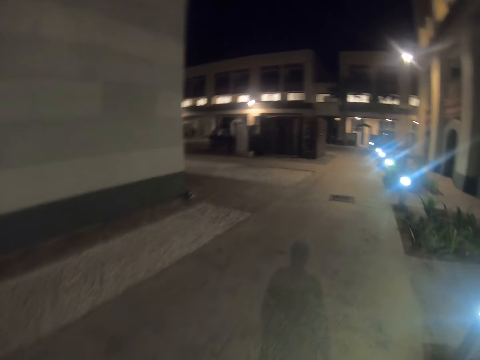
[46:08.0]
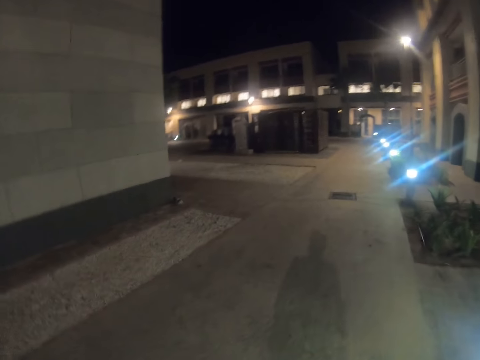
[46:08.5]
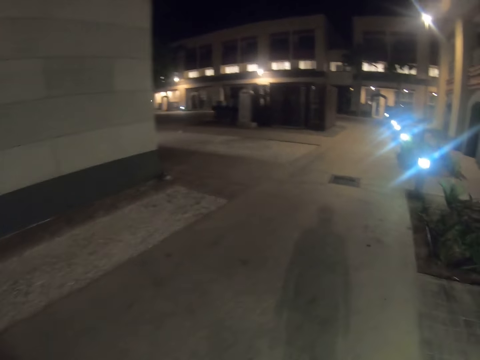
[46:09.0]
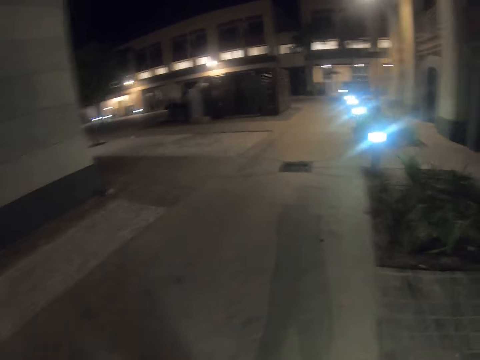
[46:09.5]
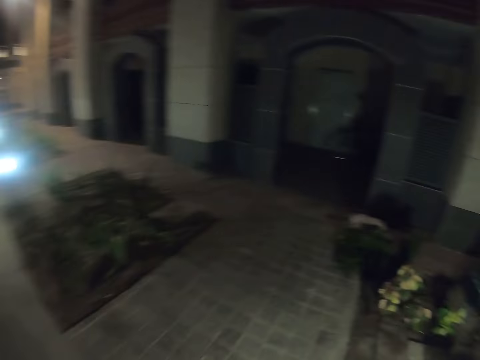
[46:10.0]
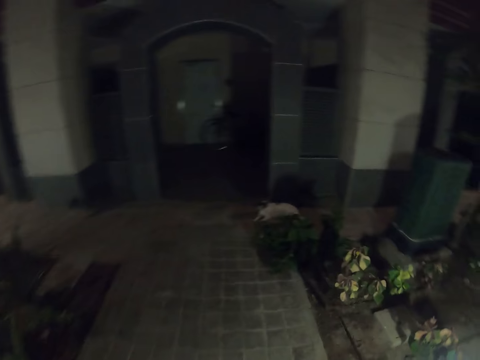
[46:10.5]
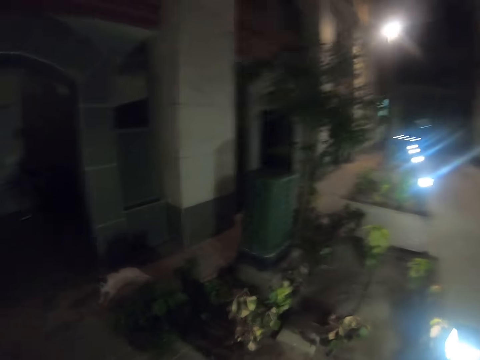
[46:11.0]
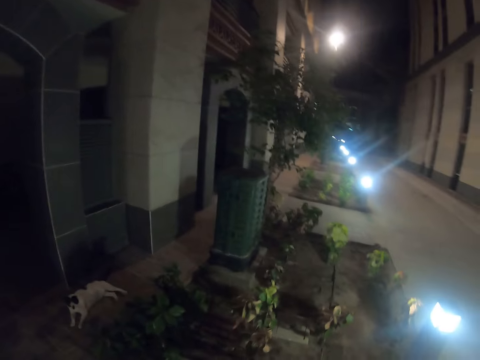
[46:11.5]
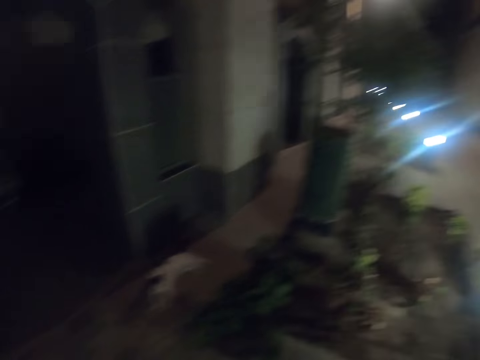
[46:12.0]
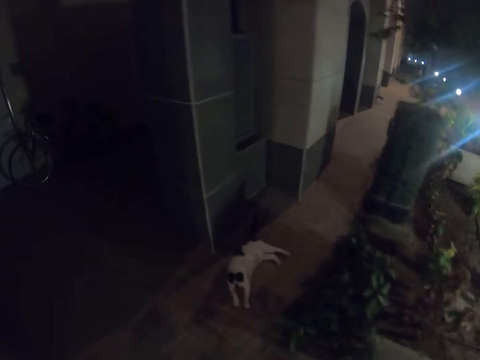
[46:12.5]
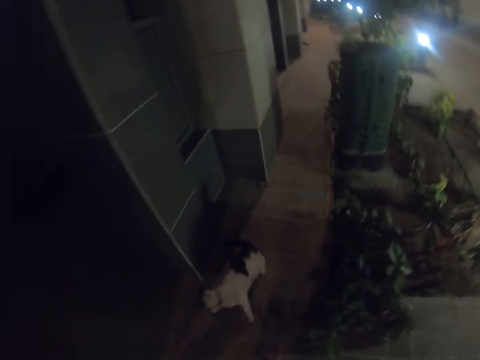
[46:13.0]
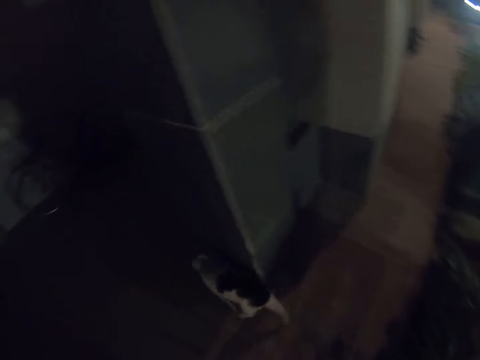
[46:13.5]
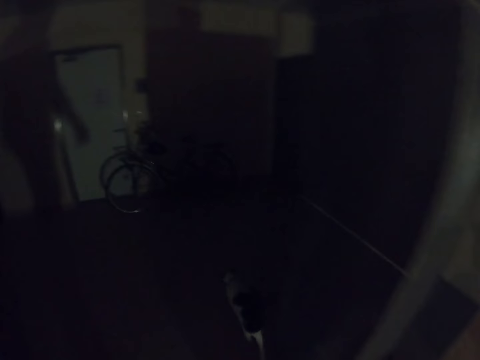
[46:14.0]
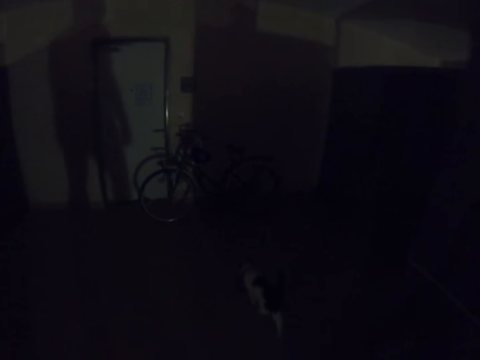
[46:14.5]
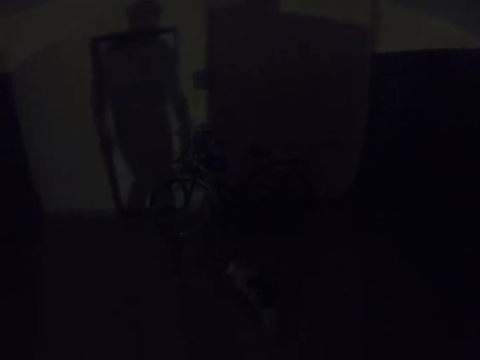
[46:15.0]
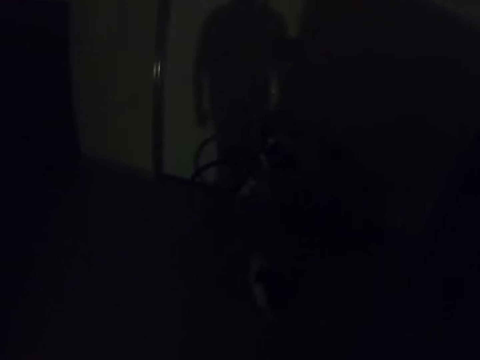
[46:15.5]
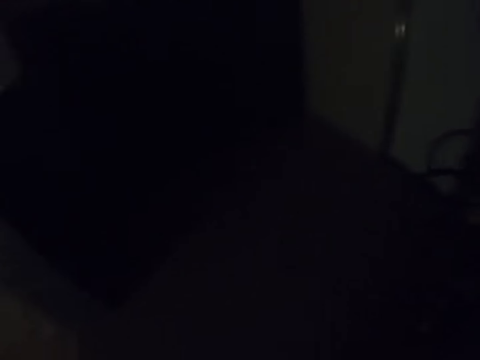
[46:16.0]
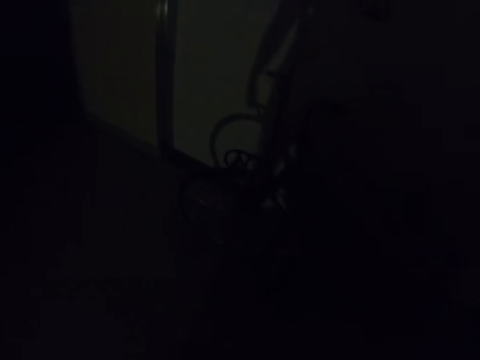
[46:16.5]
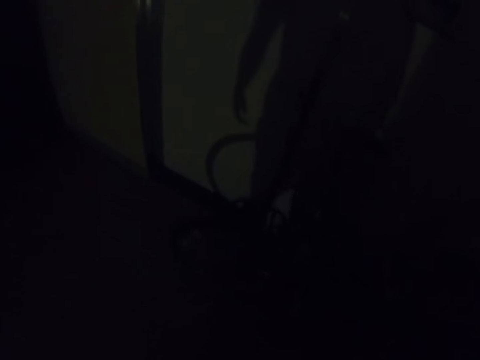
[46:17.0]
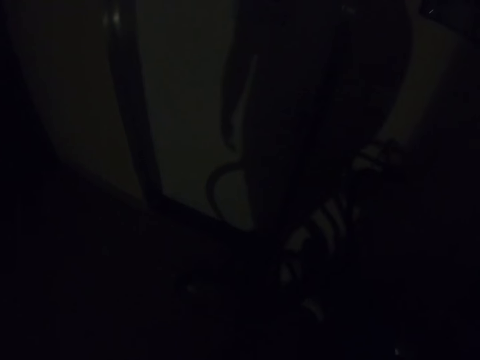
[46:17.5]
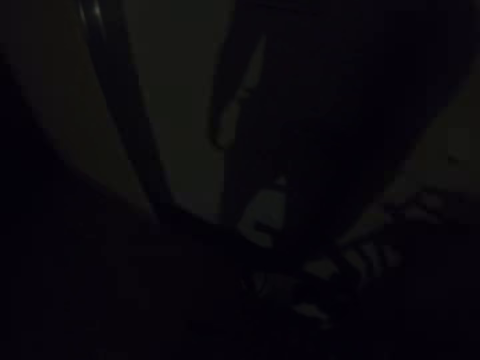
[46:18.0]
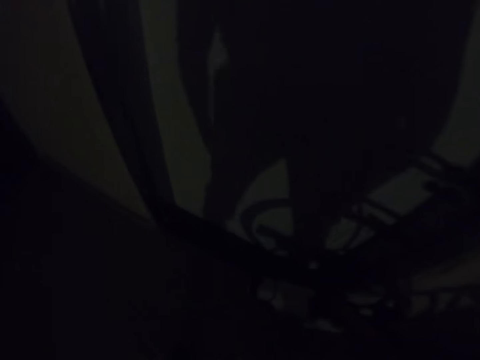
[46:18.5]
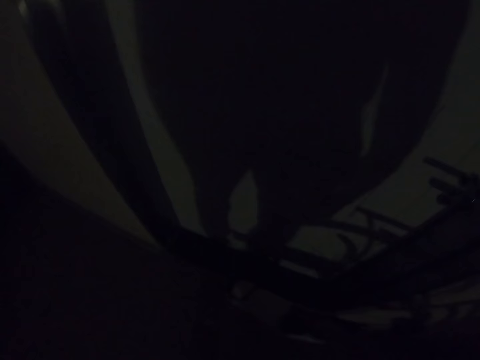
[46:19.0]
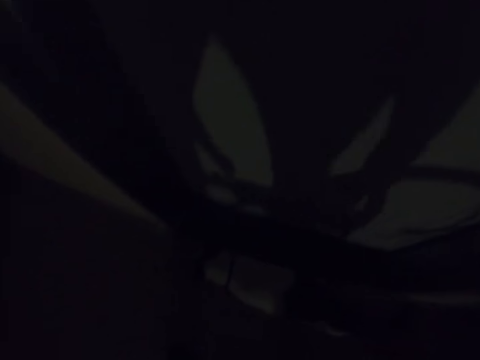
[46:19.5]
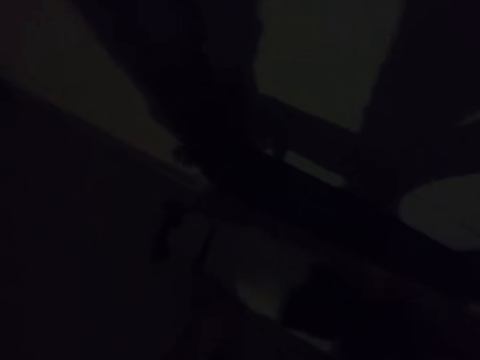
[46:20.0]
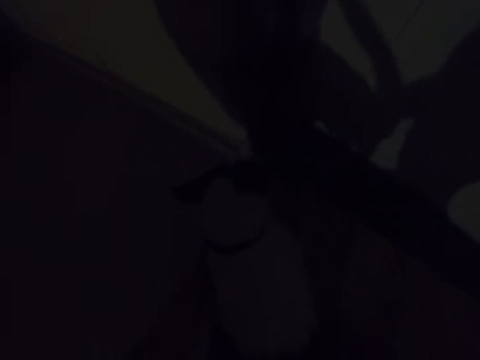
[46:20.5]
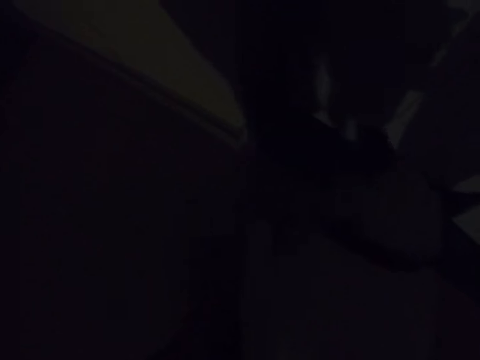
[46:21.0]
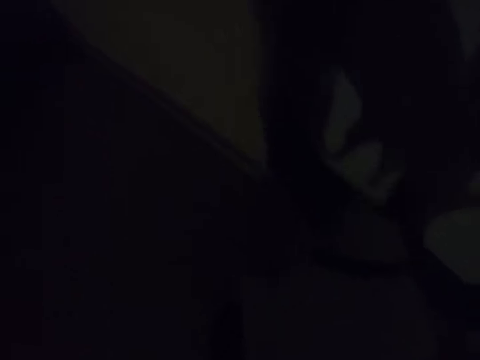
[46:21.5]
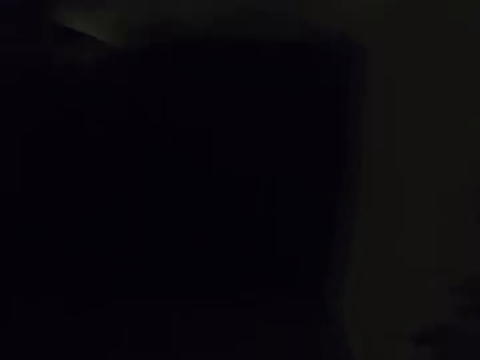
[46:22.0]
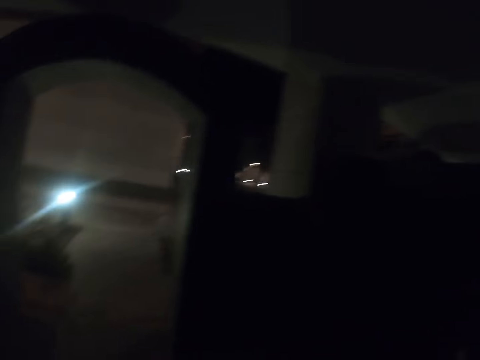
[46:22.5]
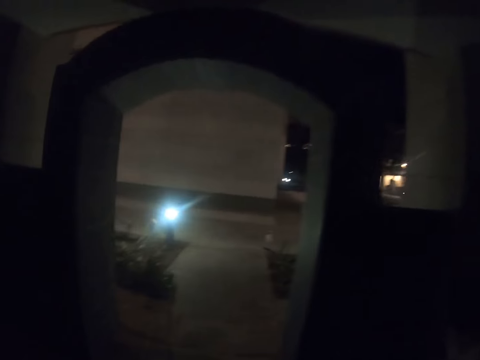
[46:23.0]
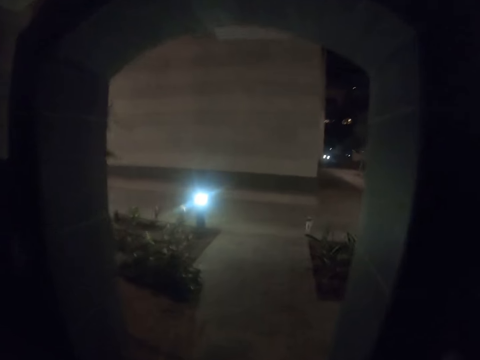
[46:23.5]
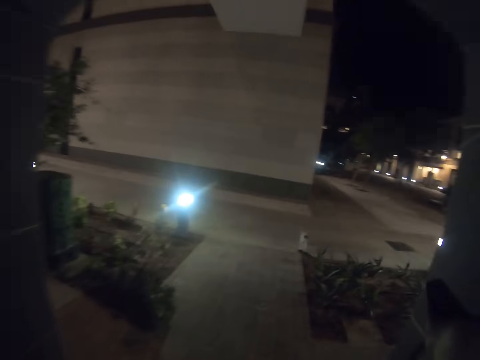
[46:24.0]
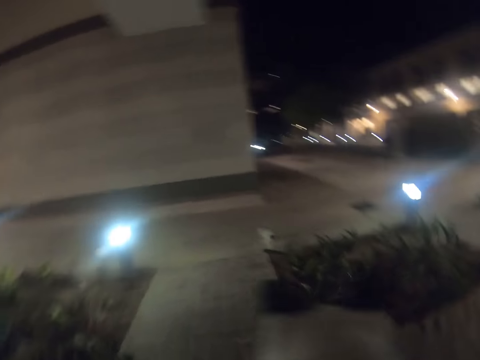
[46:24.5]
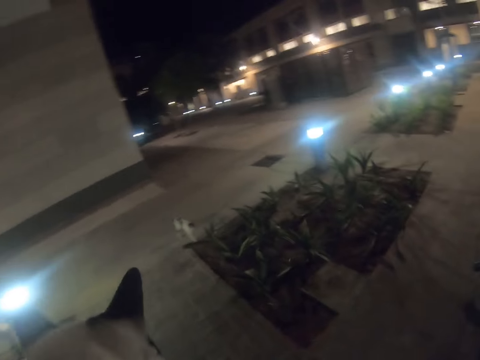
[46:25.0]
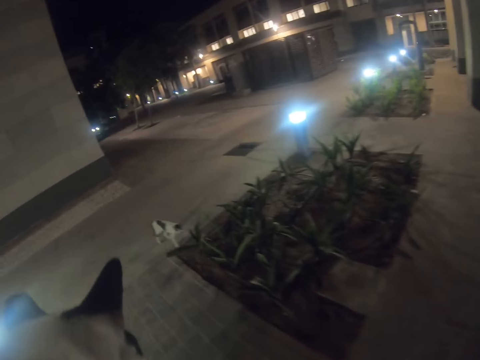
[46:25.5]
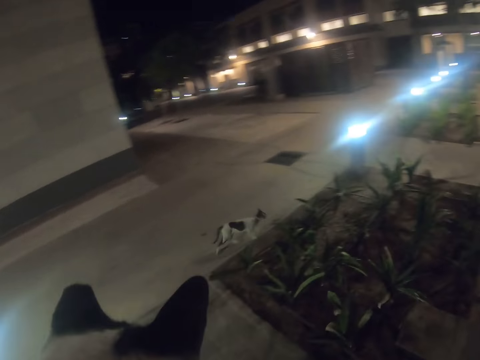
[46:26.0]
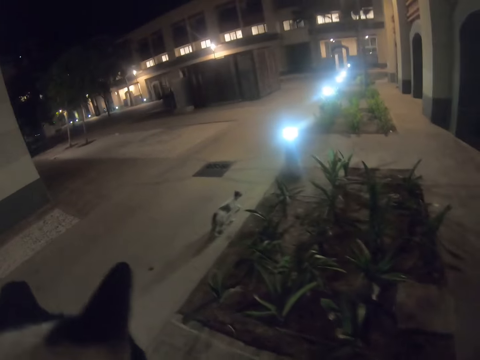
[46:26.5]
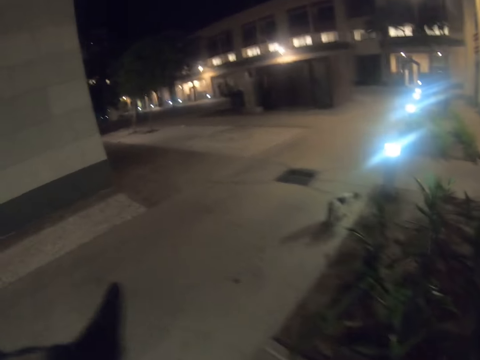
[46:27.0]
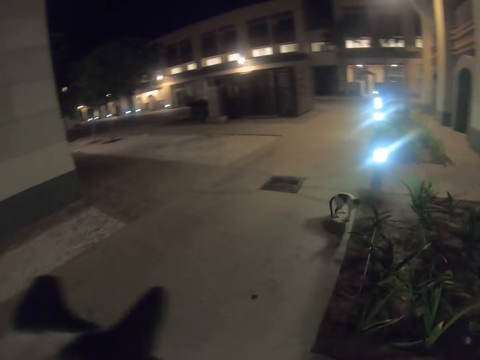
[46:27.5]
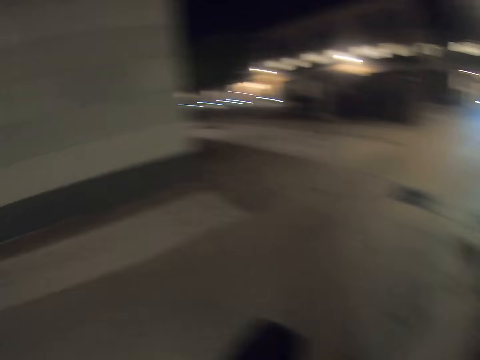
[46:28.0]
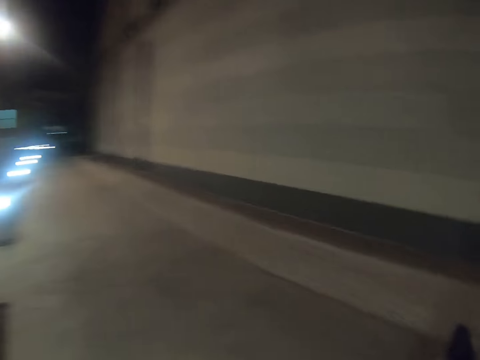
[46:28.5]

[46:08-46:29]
The camera wearer walks in the foyer of the building. They carry the cat. They walk around.

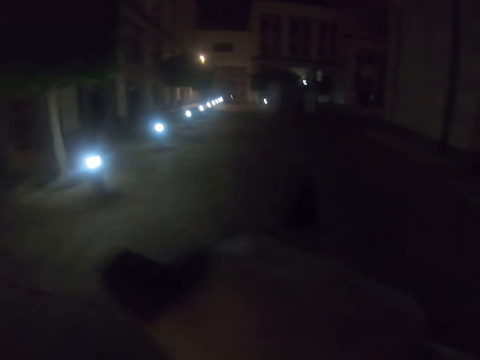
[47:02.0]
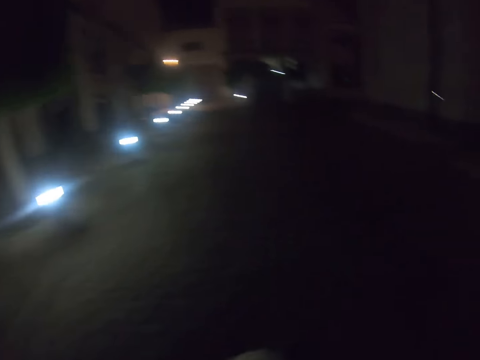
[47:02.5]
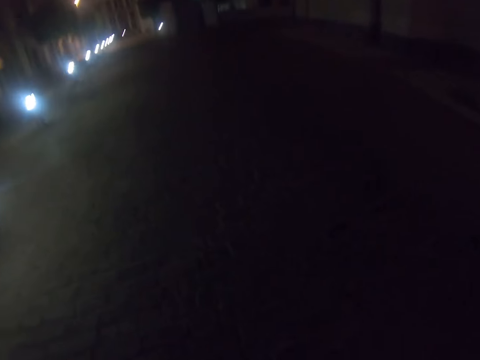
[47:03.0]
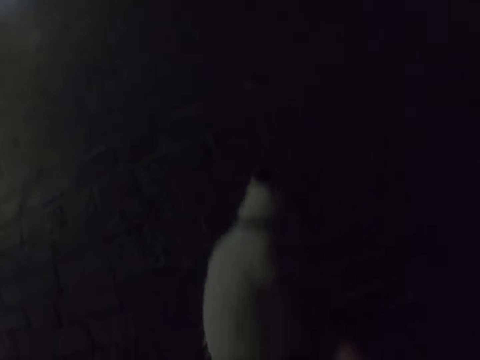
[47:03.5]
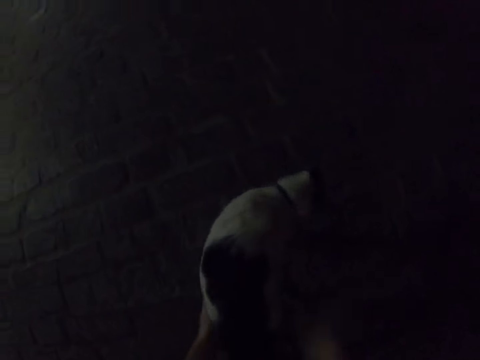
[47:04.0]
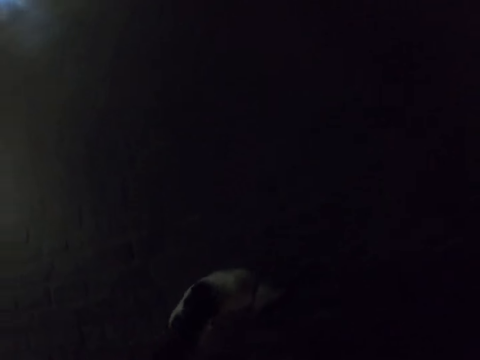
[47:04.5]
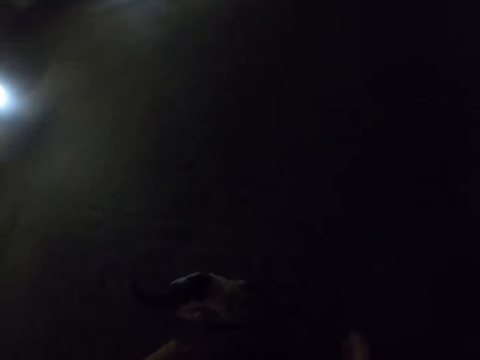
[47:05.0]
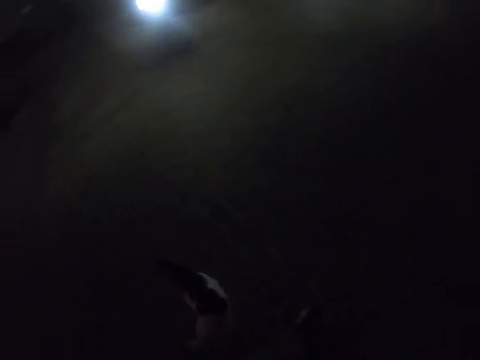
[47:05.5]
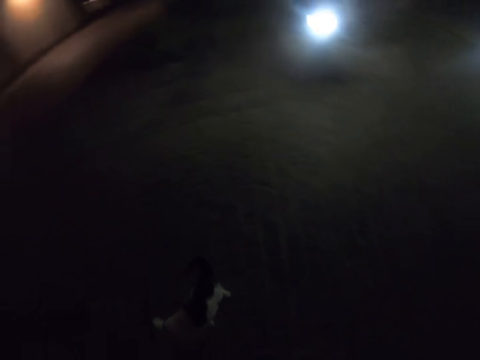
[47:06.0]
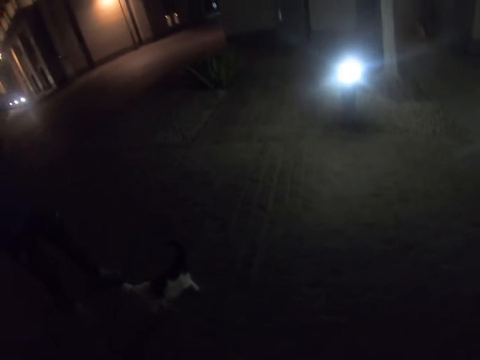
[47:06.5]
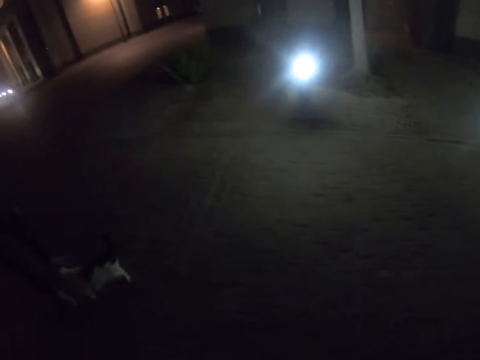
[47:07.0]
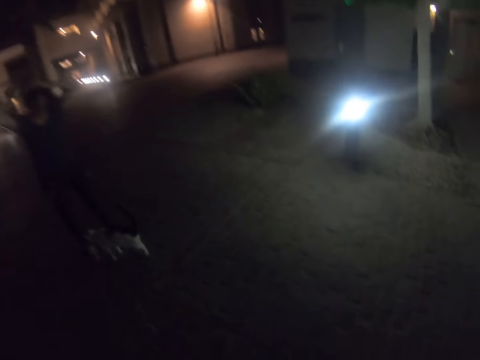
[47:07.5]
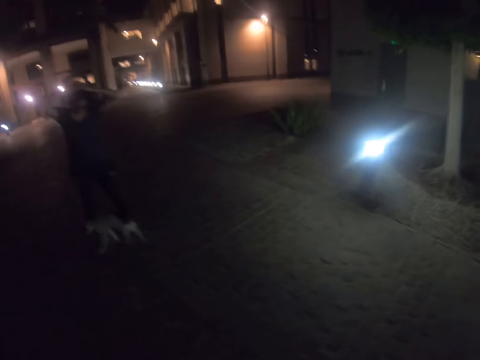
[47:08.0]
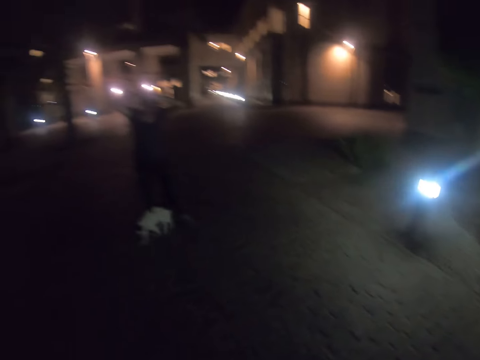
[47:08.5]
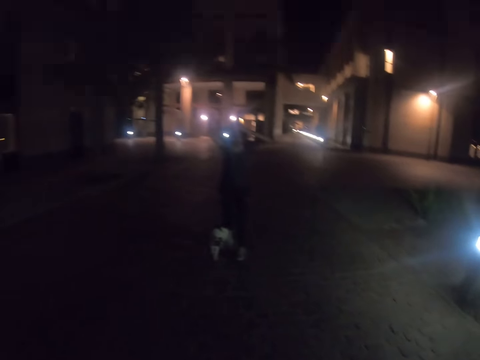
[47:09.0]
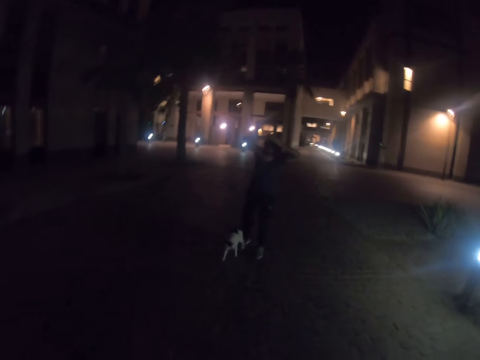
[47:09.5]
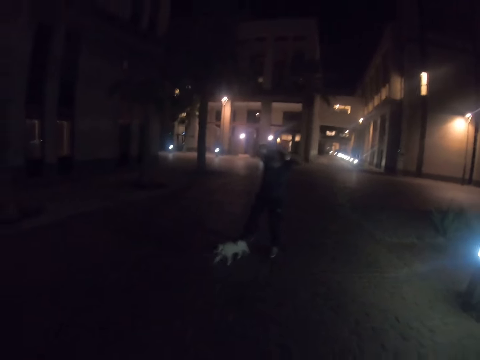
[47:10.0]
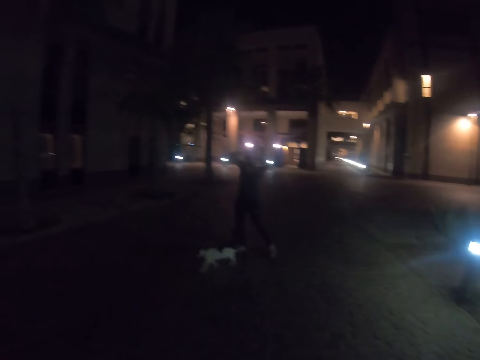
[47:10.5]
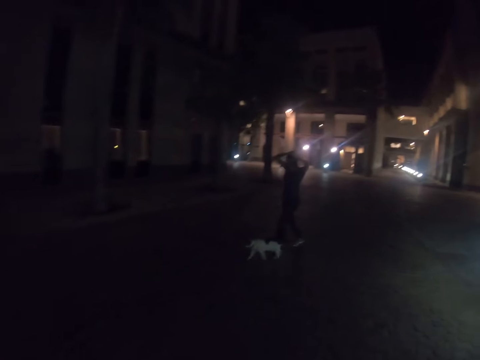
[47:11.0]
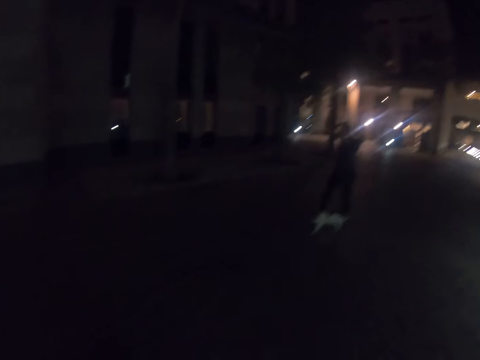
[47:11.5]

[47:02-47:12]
The camera wearer puts the cat on the ground. They walk around.
